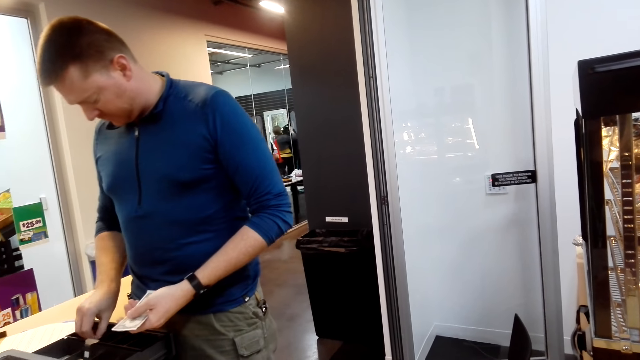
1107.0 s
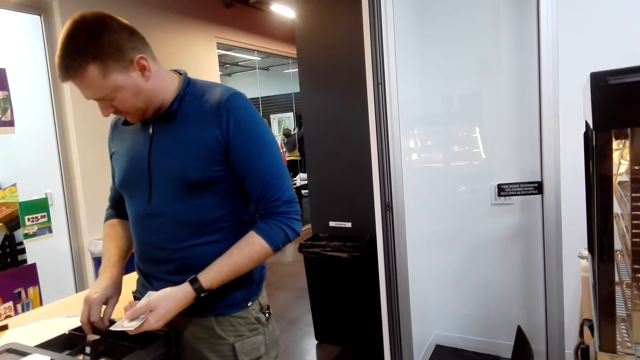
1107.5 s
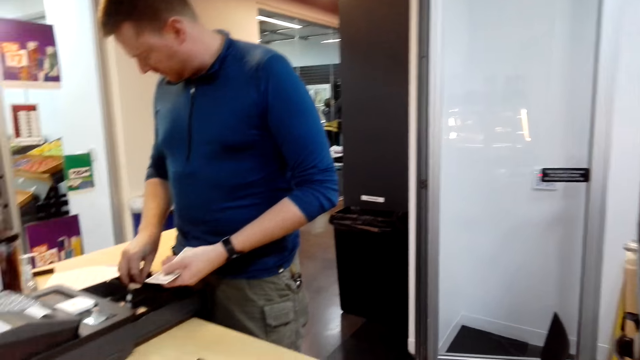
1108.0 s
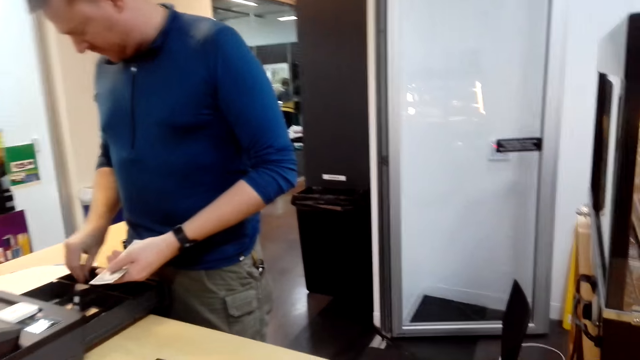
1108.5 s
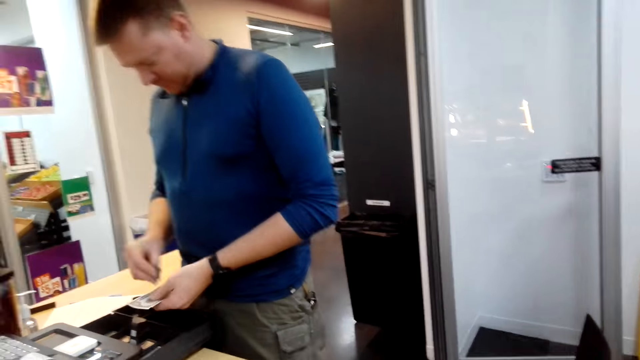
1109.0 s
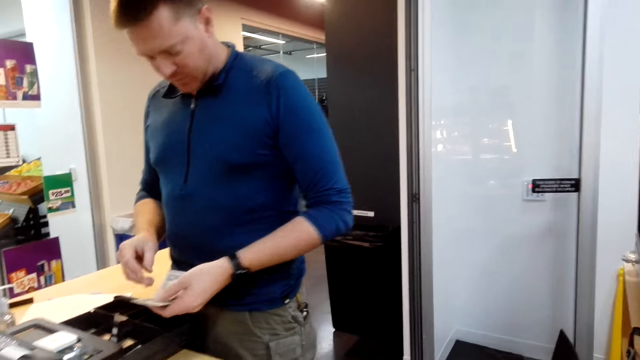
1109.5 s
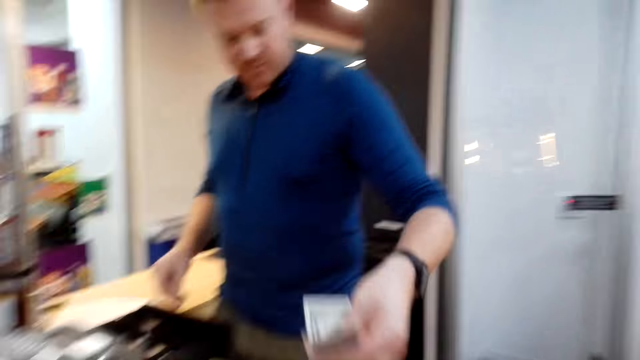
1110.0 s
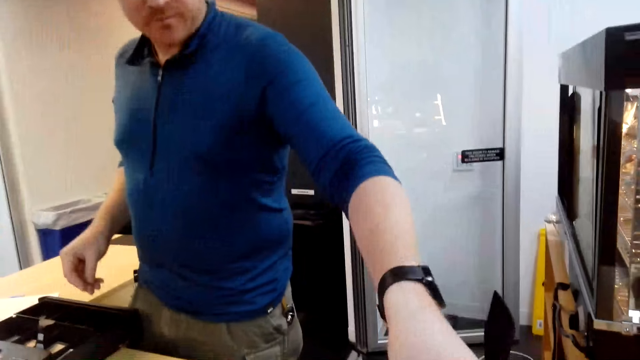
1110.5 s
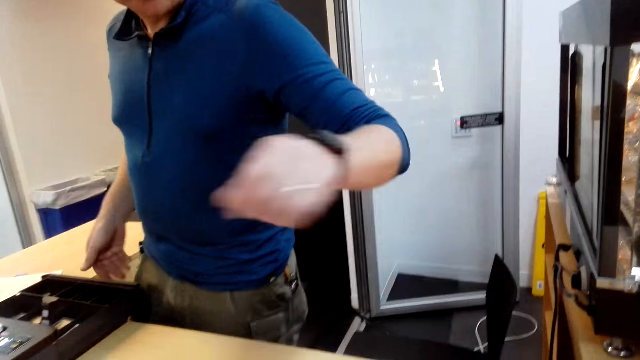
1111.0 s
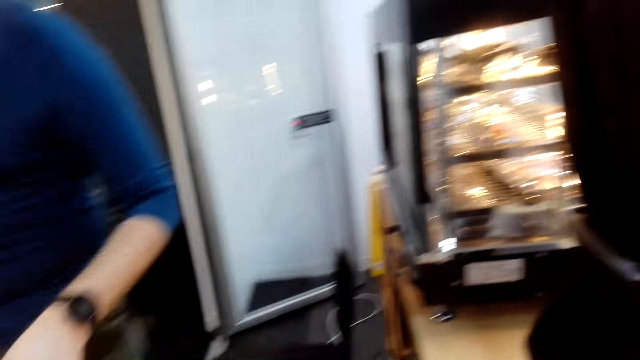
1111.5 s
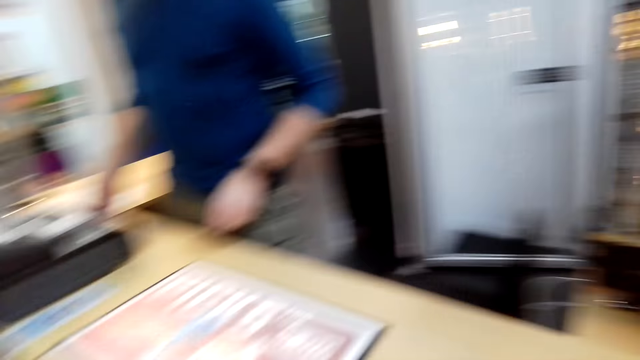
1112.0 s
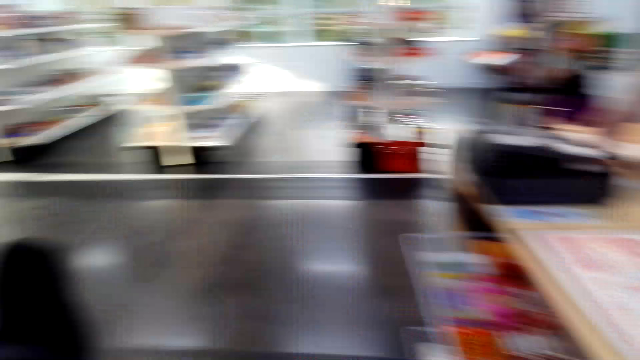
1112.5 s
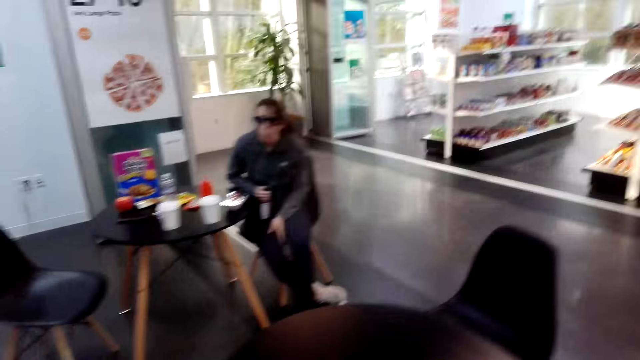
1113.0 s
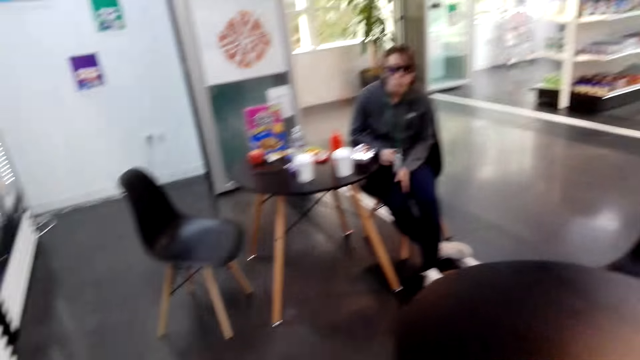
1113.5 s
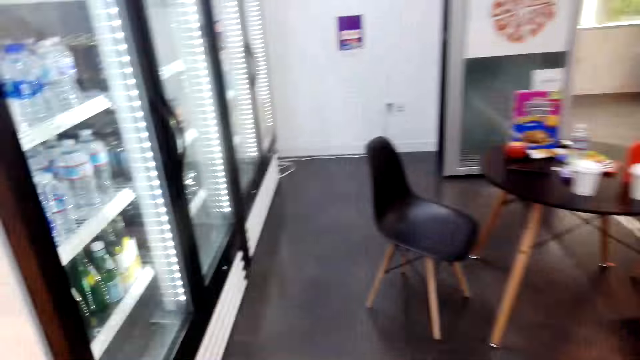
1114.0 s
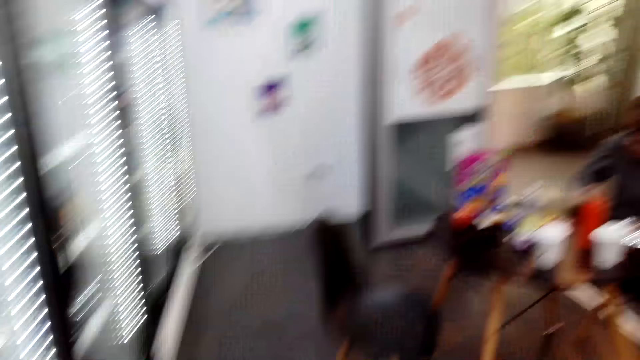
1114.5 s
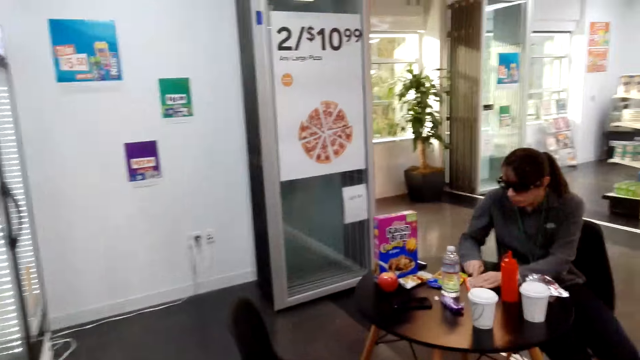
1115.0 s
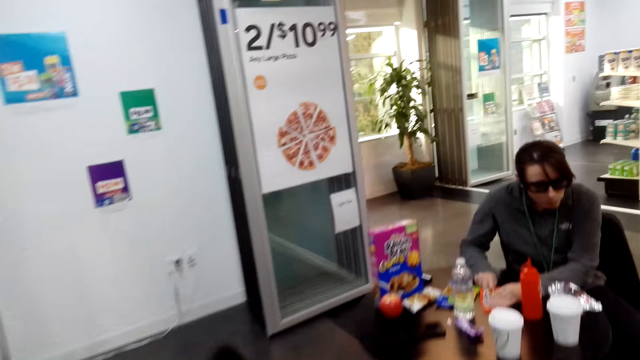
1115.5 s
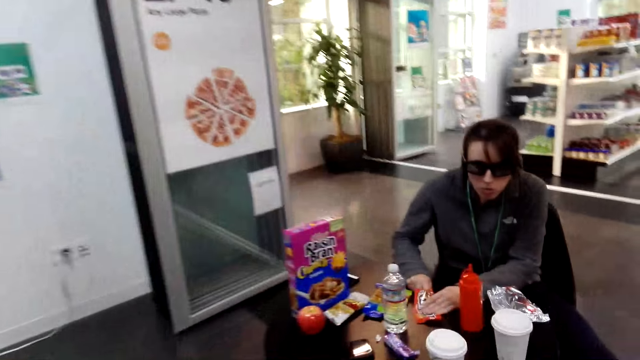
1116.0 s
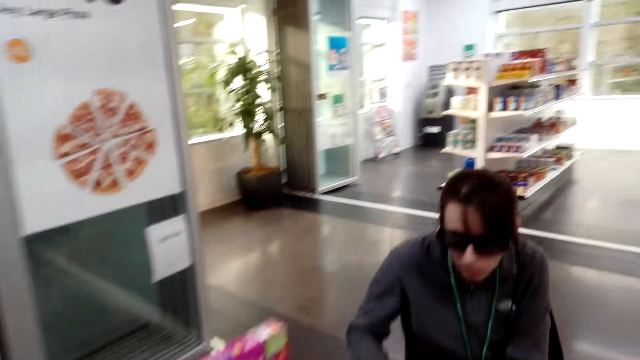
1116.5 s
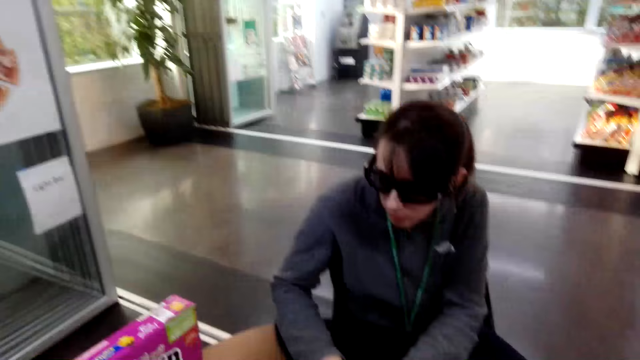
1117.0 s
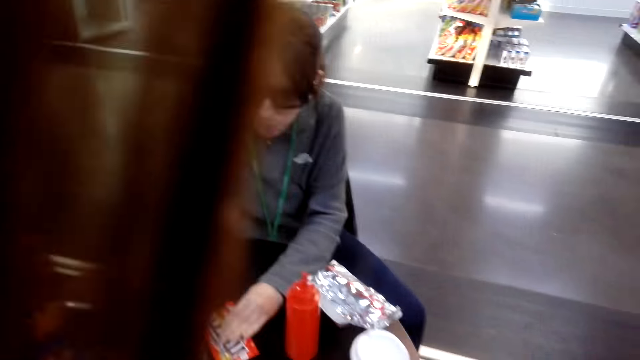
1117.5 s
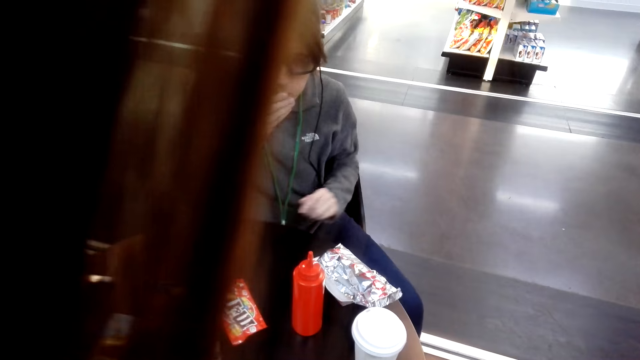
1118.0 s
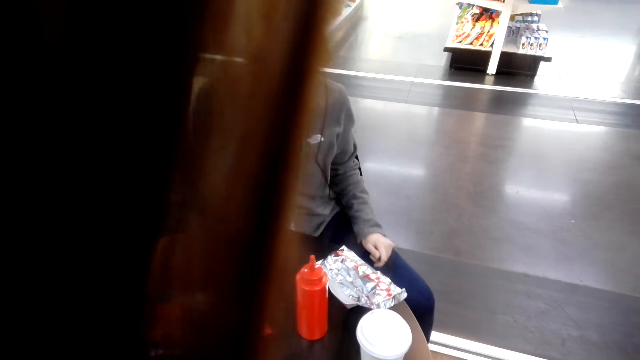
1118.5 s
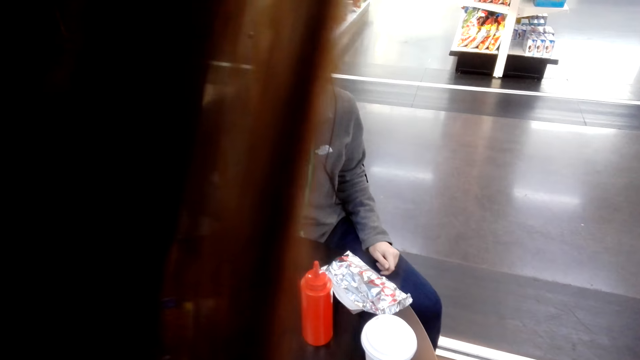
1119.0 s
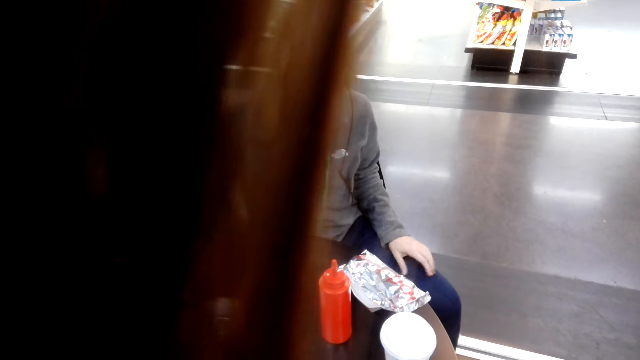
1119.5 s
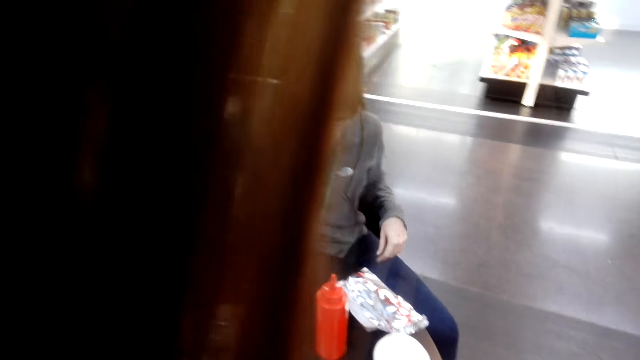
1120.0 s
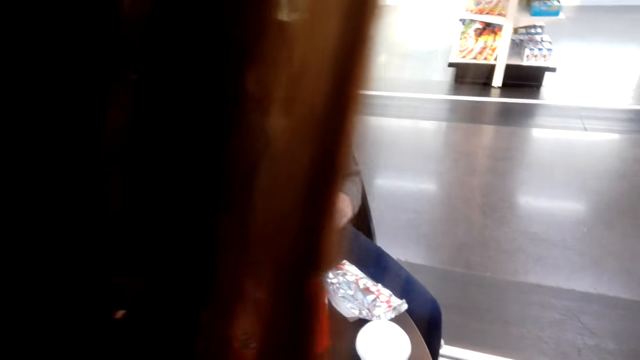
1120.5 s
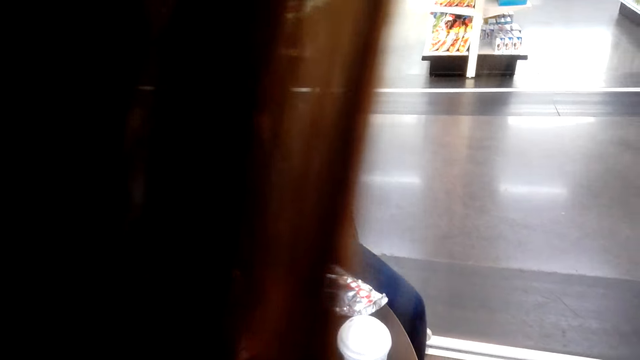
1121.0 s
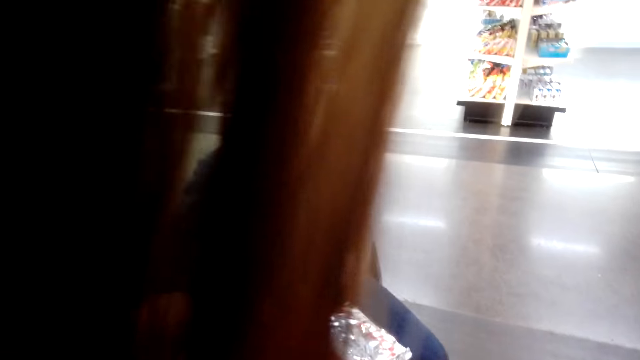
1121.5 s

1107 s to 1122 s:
A person gives the camera wearer change. The camera wearer receives the cash. They walk in the room. They sit down. A woman sits on a chair. She eats something.

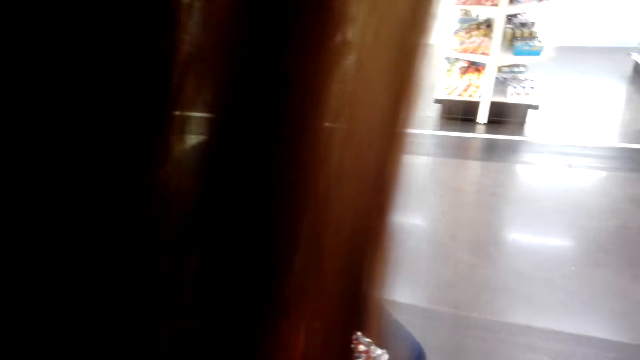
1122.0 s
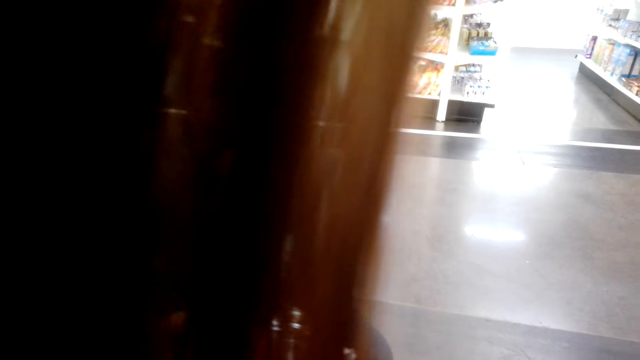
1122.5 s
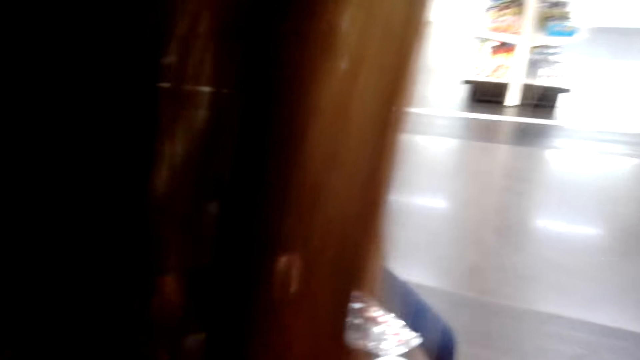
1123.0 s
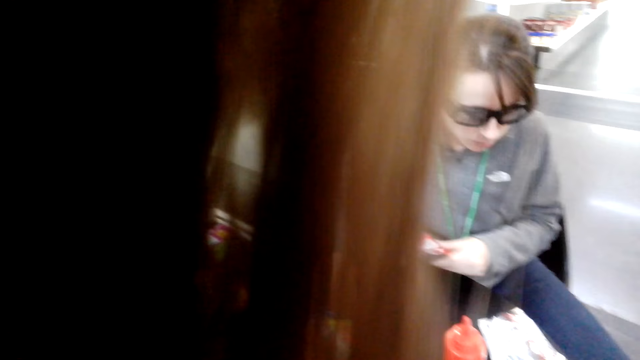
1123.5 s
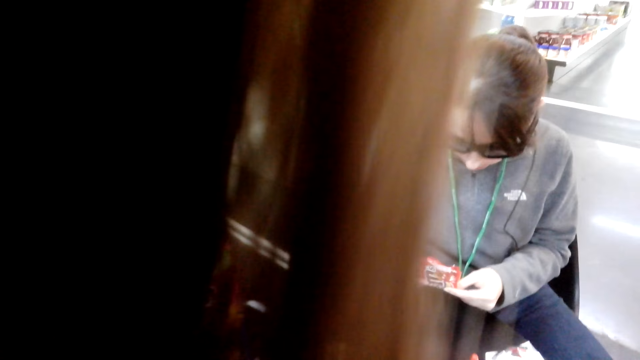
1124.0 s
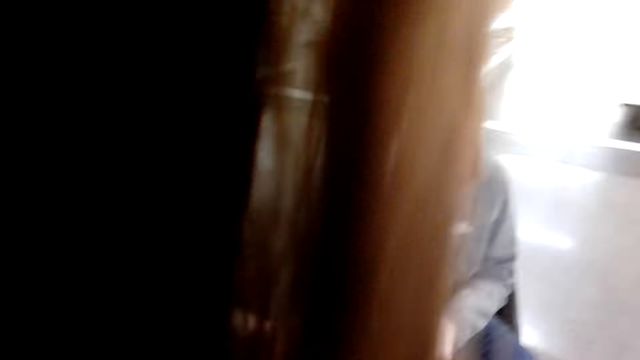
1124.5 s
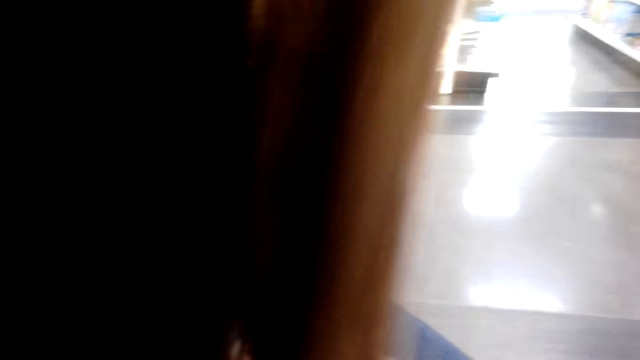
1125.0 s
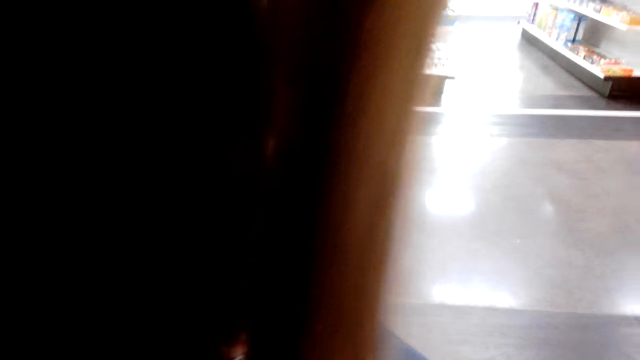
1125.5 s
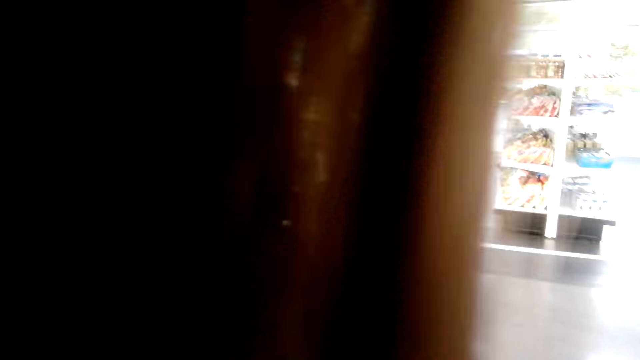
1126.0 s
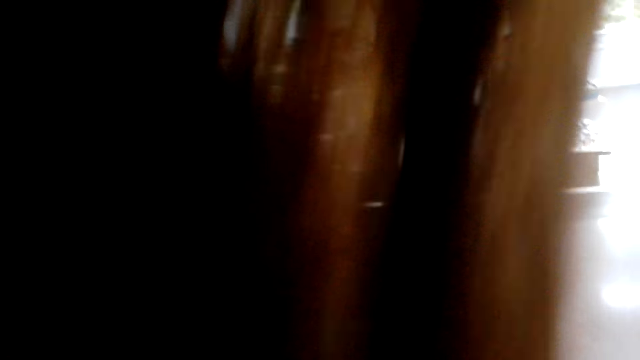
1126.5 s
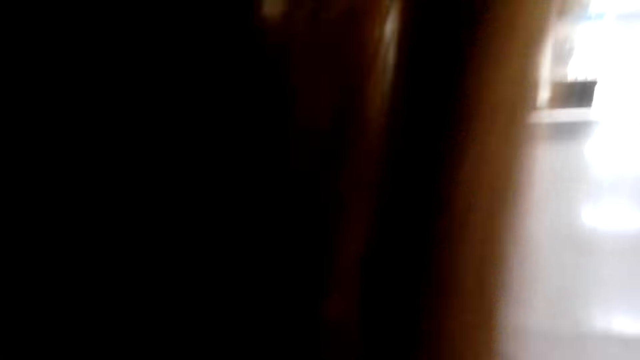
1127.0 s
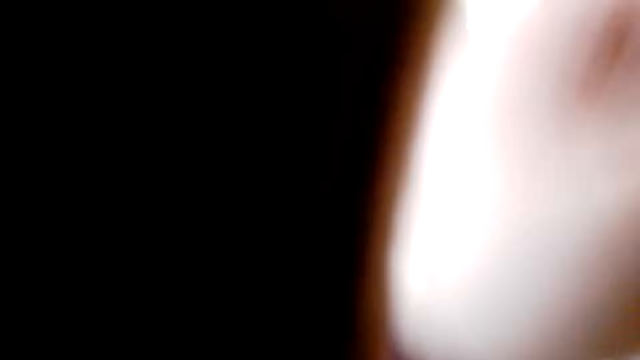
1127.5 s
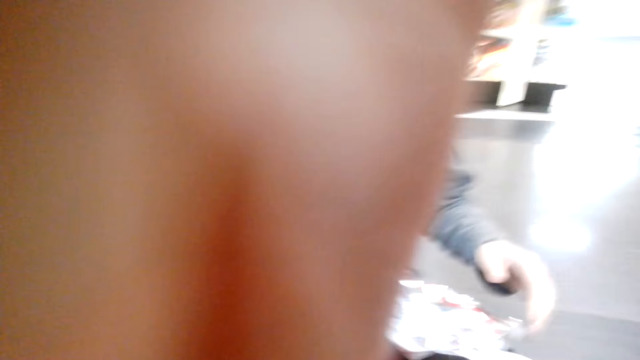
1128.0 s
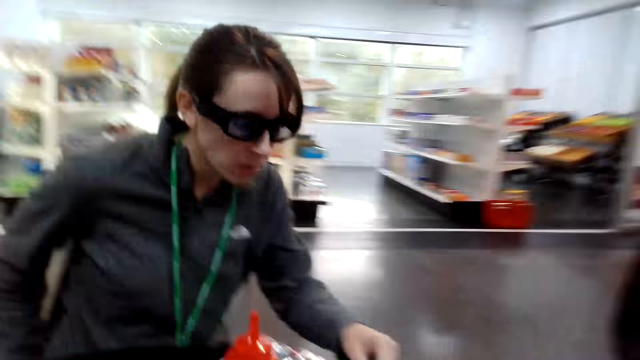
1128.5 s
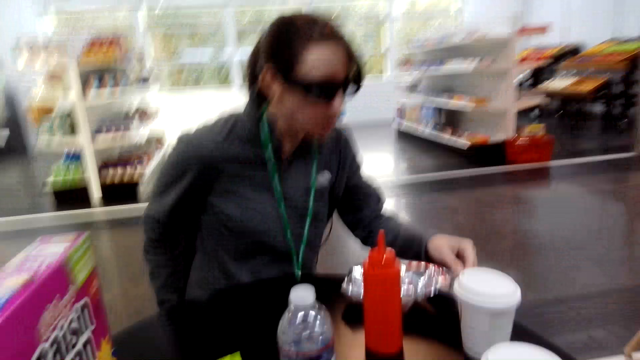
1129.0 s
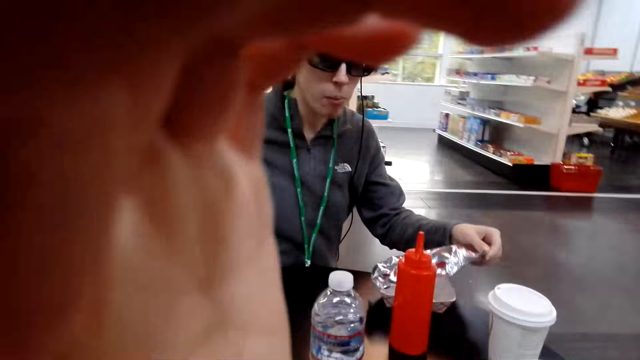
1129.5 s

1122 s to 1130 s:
The camera wearer tucks their hair.
